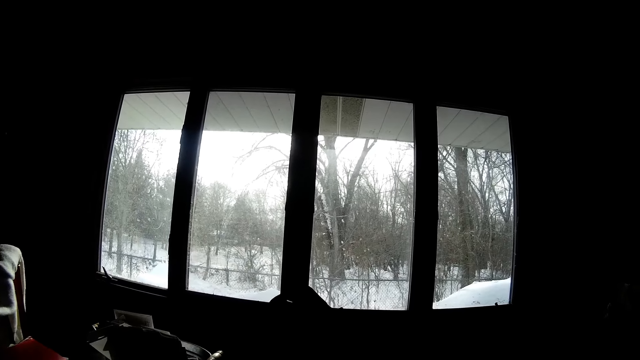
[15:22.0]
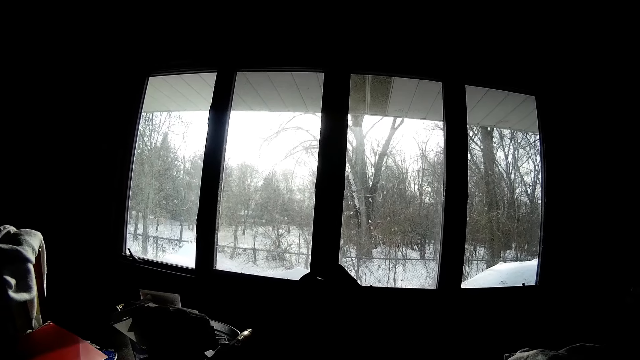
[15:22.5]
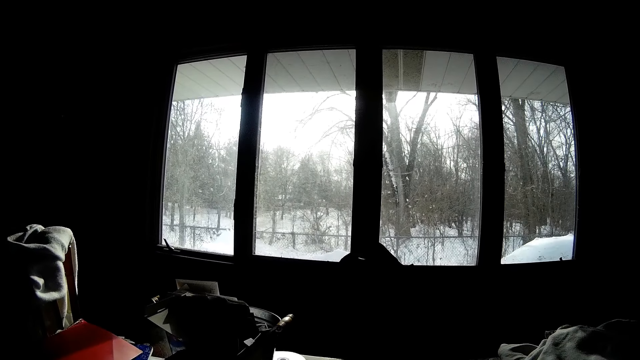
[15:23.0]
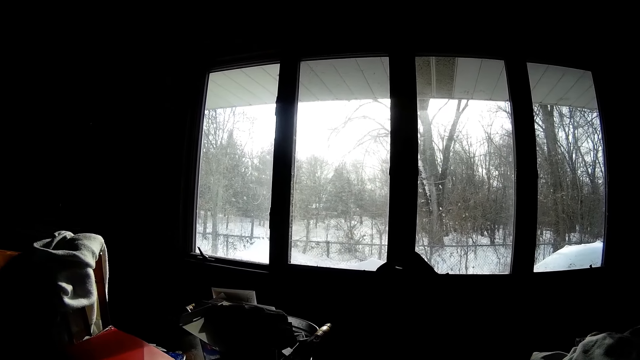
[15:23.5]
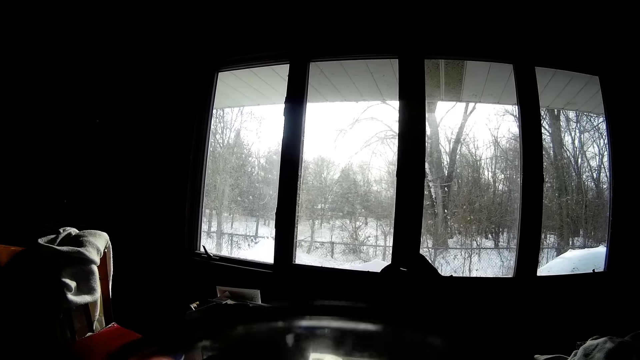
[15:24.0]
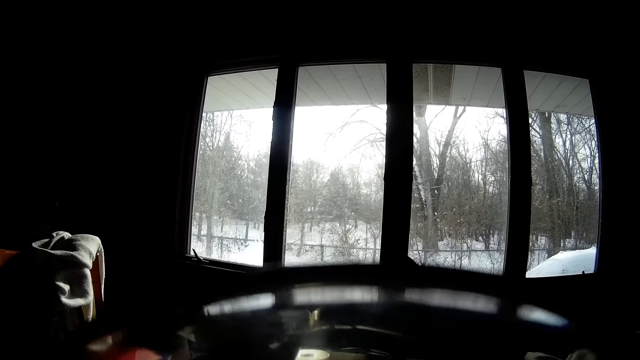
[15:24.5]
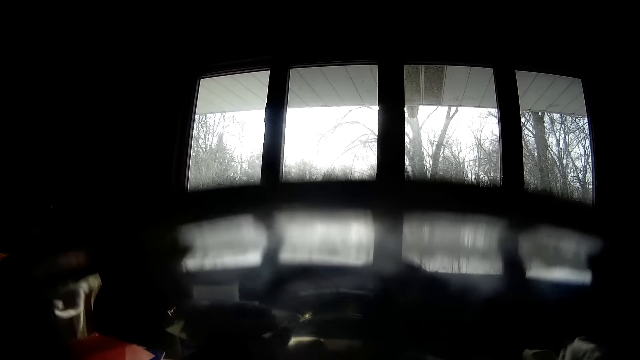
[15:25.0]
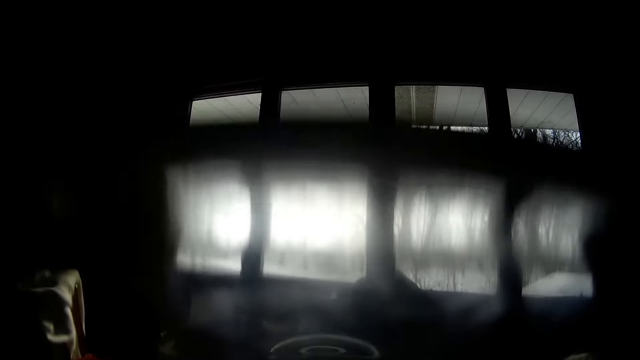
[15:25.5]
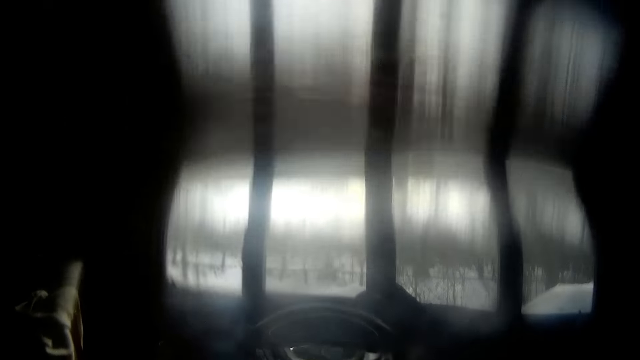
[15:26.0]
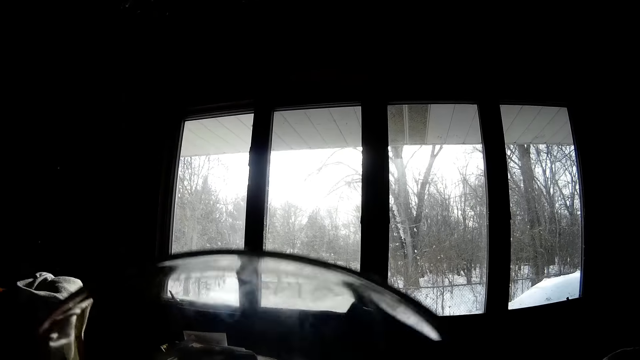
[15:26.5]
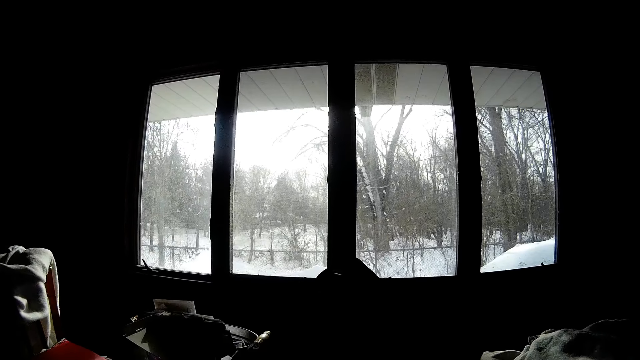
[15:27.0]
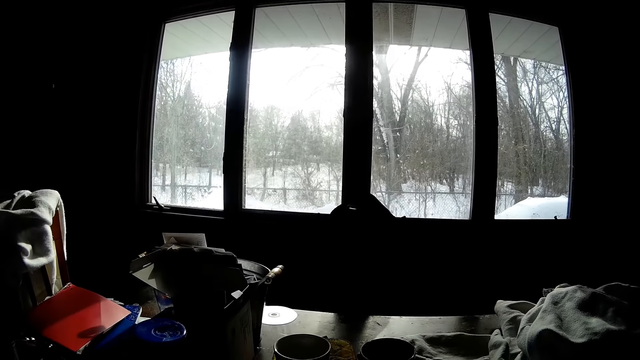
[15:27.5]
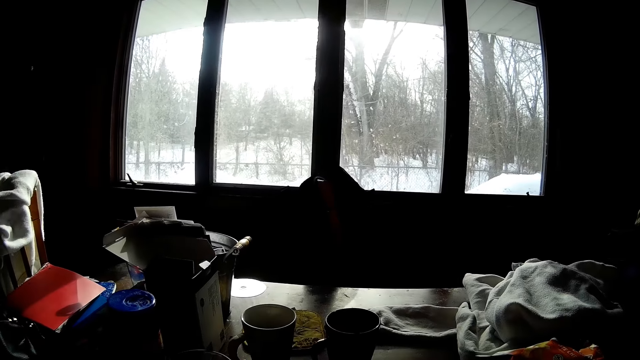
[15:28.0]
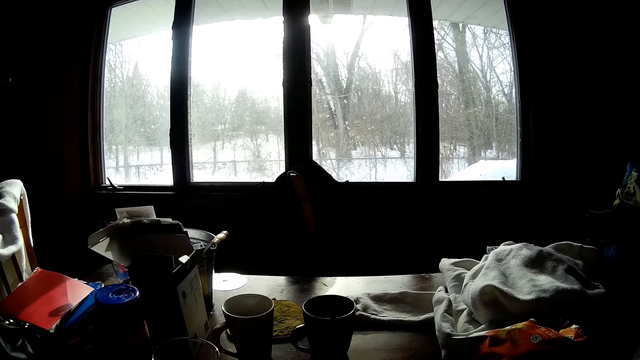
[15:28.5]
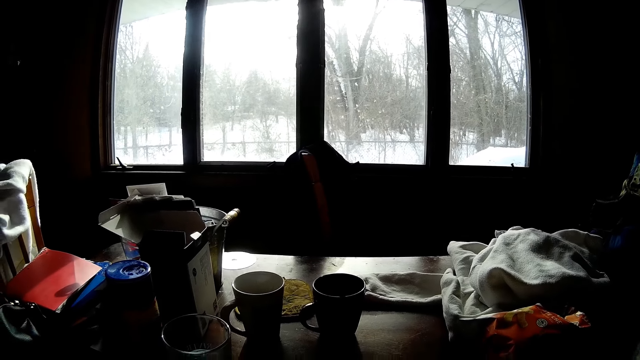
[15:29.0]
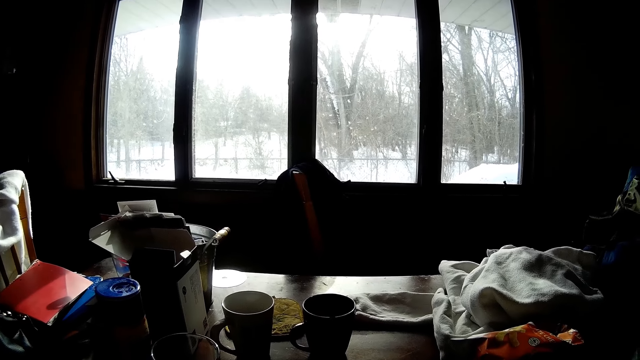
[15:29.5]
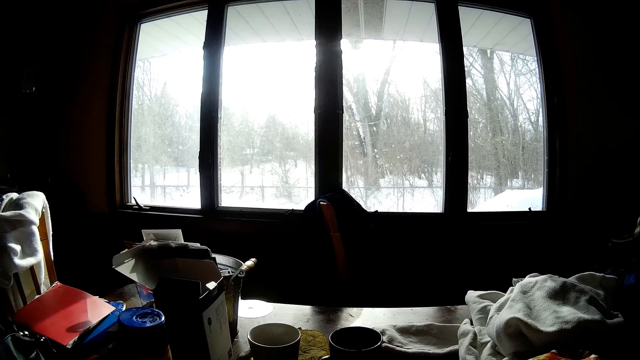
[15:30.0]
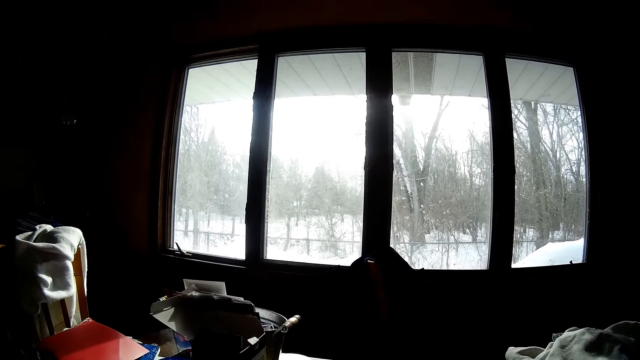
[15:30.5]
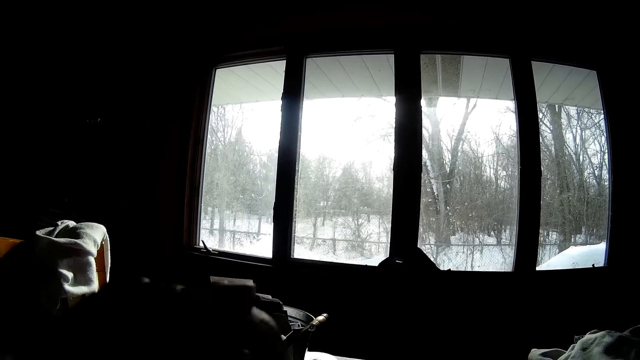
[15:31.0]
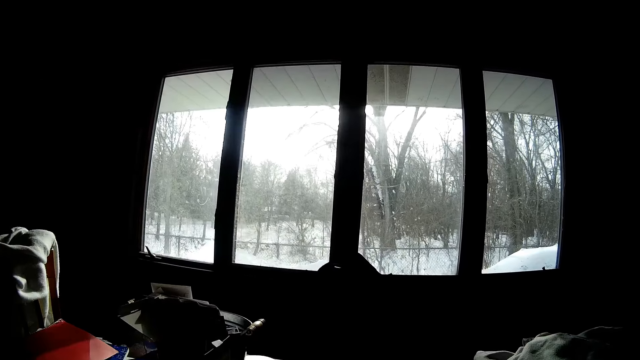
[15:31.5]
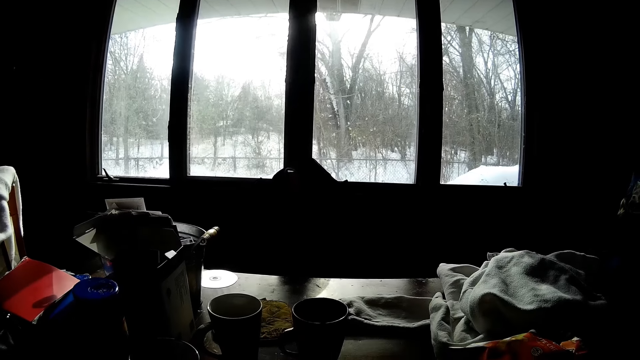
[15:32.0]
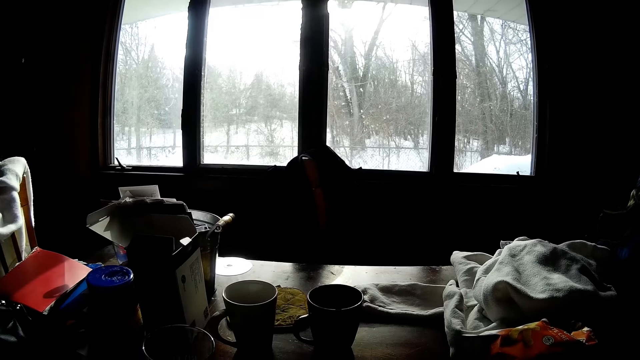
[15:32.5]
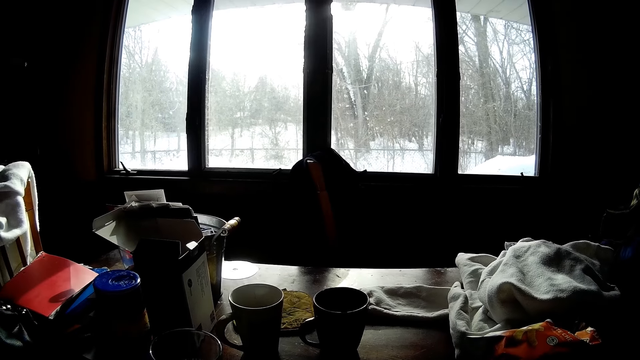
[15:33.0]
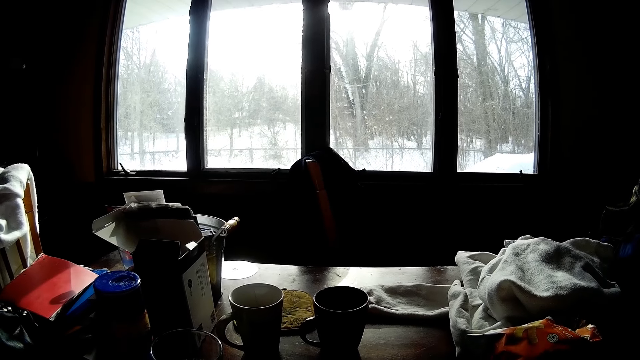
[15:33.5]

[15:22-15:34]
The camera wearer drinks water from the cup with his left hand. He eats food with the spoon in his left hand.

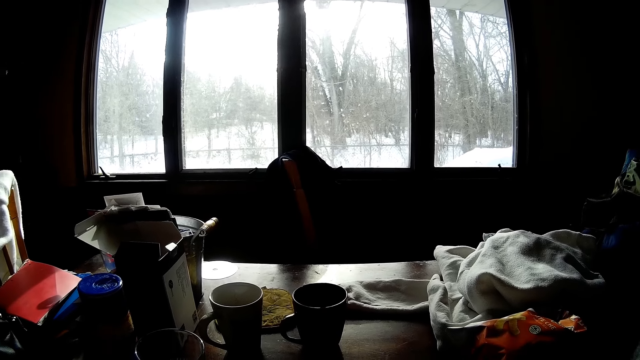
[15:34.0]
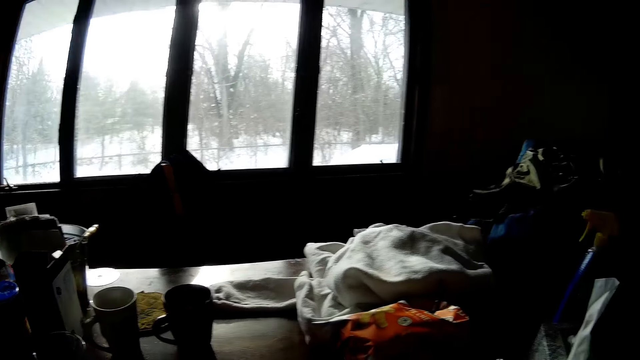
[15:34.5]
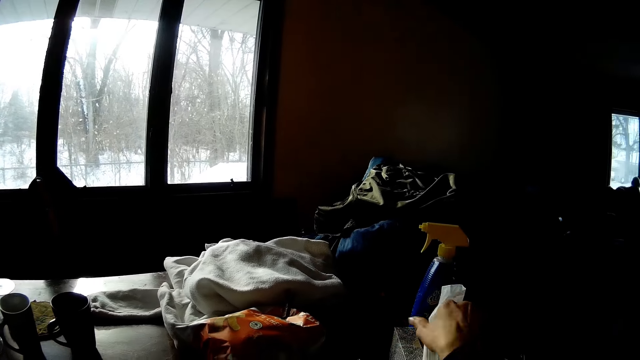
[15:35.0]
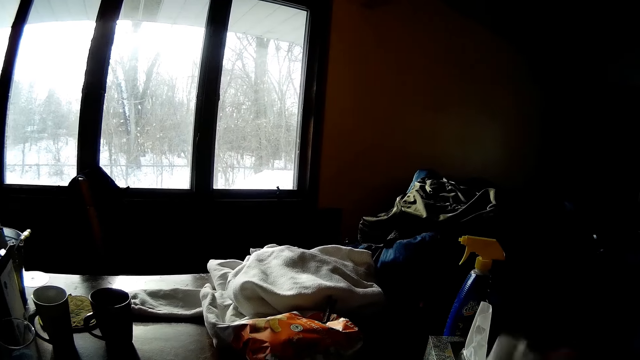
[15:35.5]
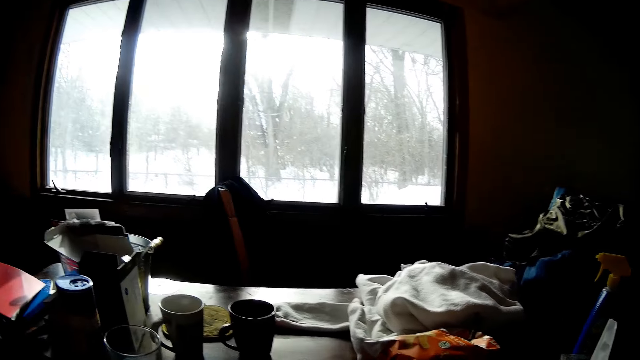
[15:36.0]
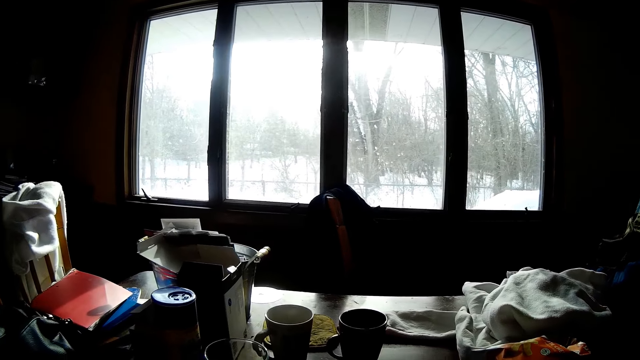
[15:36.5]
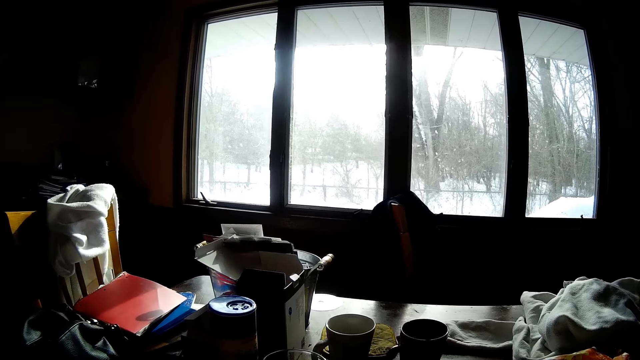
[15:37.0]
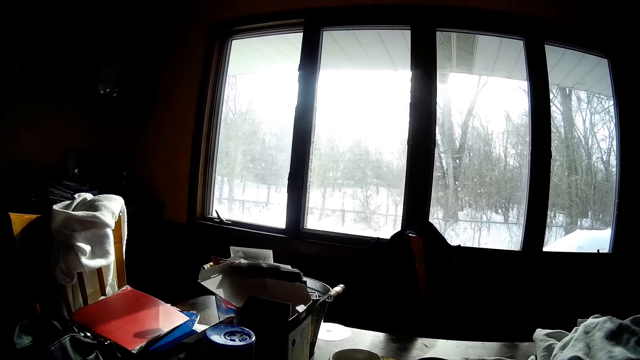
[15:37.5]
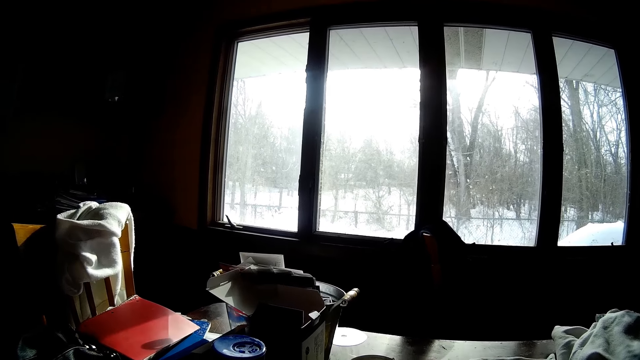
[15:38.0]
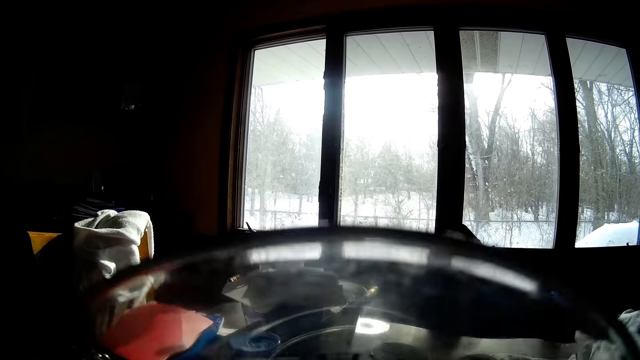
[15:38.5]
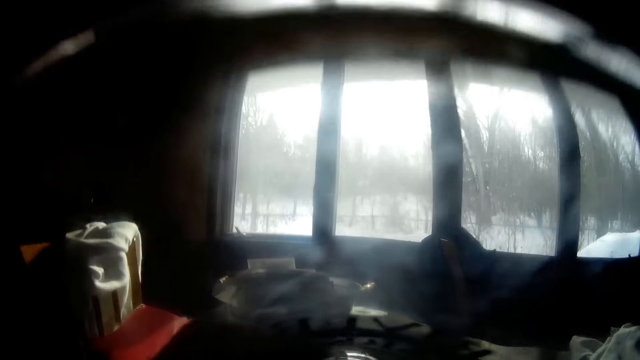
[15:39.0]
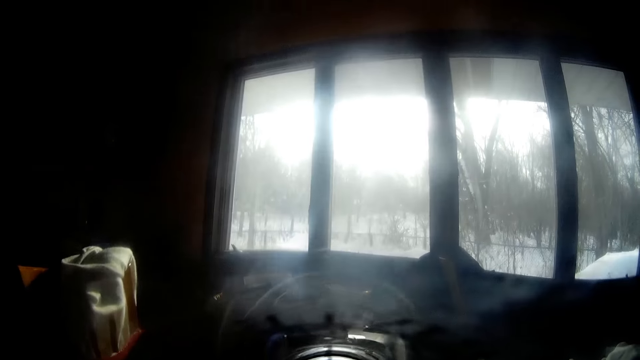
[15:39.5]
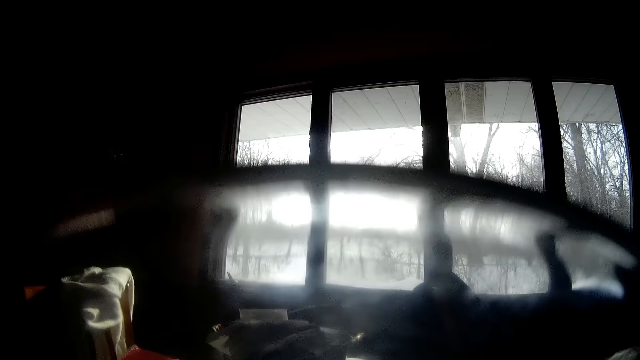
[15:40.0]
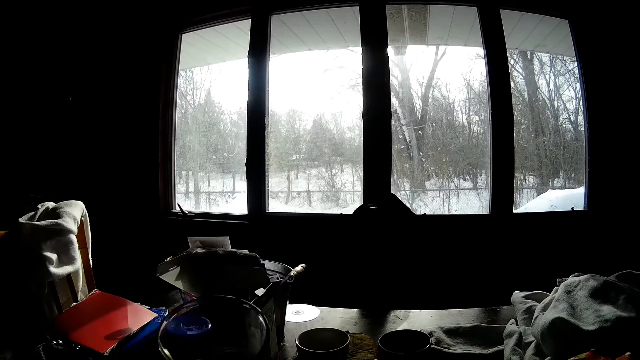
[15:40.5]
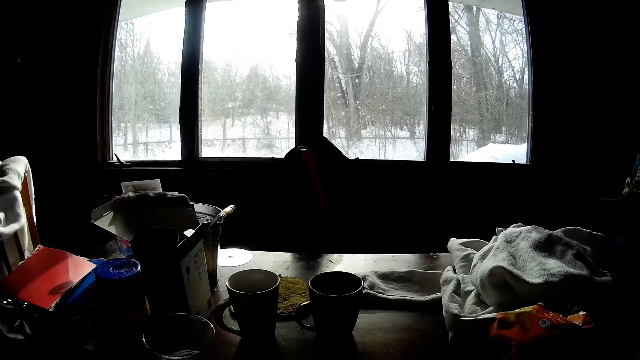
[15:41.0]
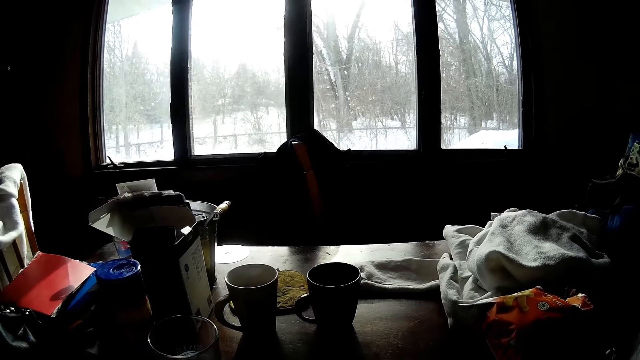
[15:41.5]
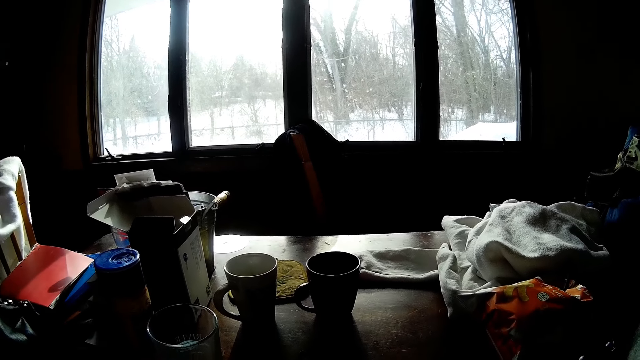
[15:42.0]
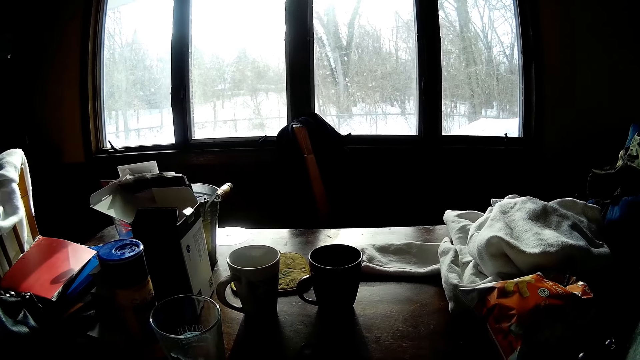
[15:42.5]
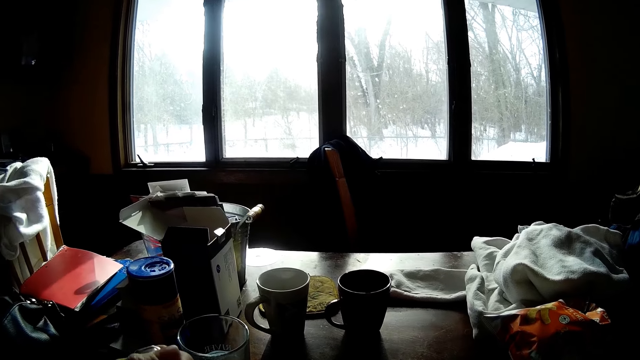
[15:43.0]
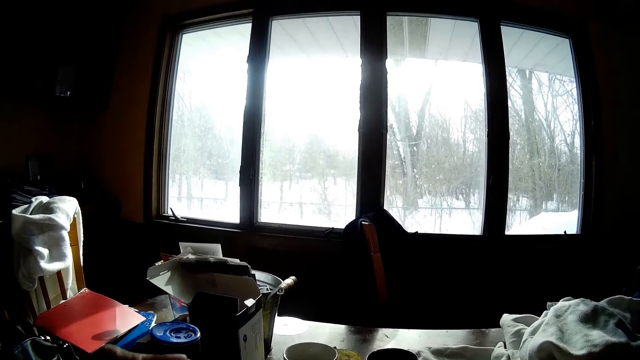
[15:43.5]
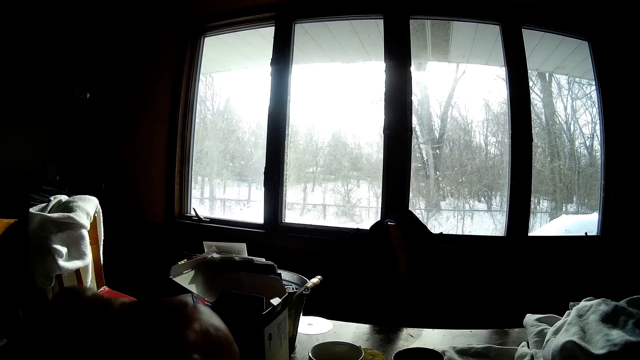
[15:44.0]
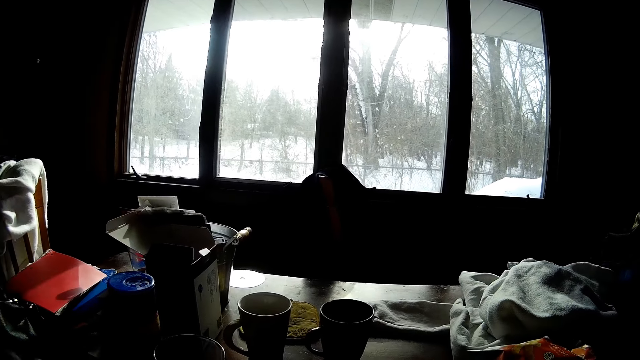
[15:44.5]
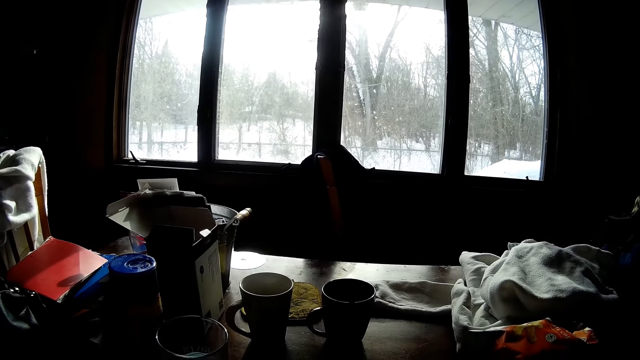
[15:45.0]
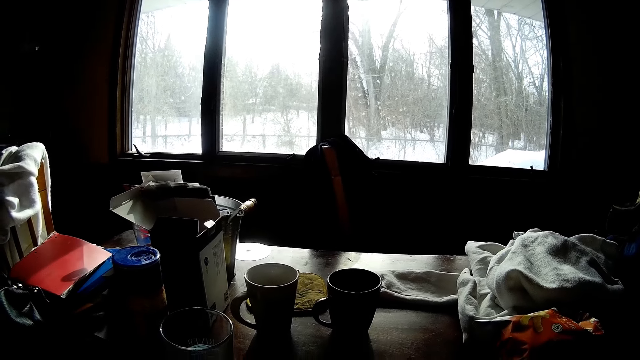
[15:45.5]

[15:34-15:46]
The camera wearer grabs a tissue from a box on the dining table with his right hand. He drinks water from the cup with his left hand. He drops the cup on the dining table with his left hand. He eats food with the spoon in his left hand.
